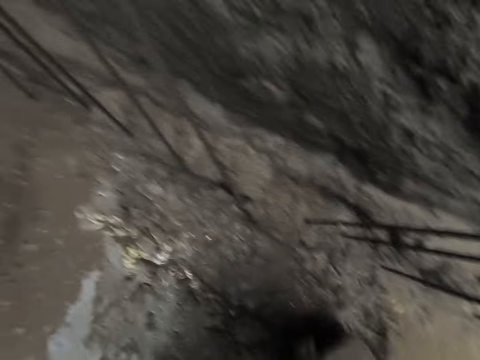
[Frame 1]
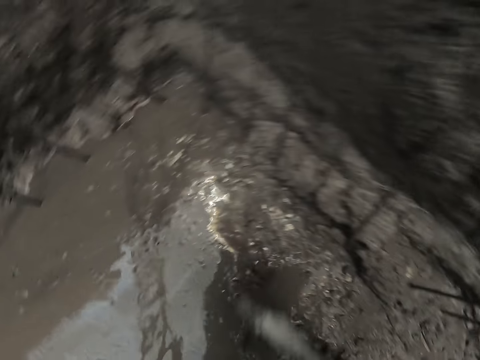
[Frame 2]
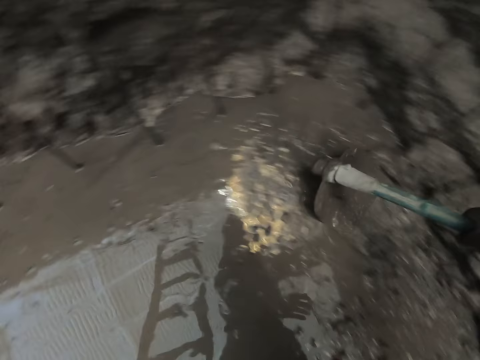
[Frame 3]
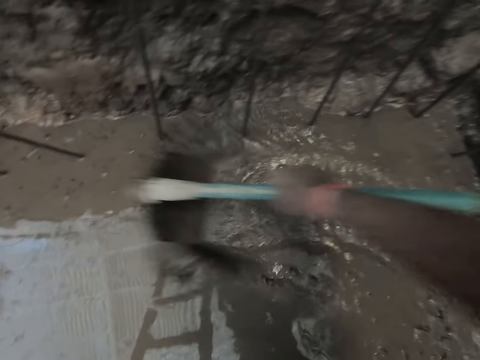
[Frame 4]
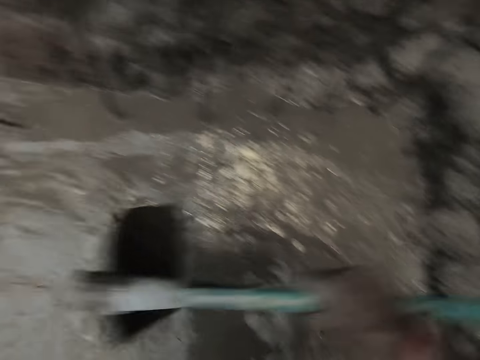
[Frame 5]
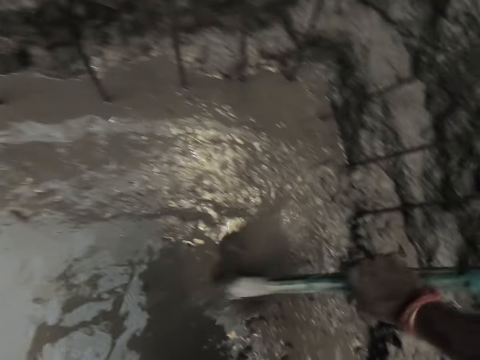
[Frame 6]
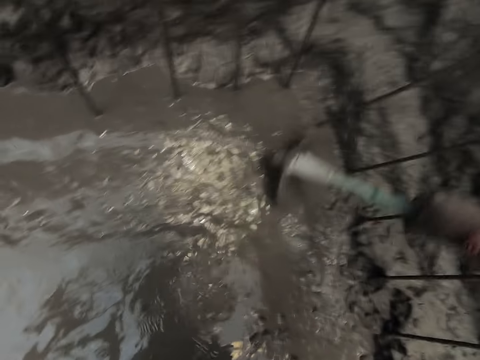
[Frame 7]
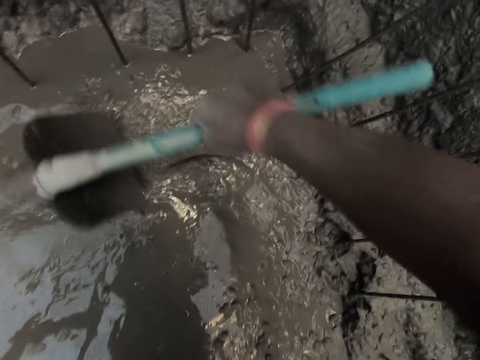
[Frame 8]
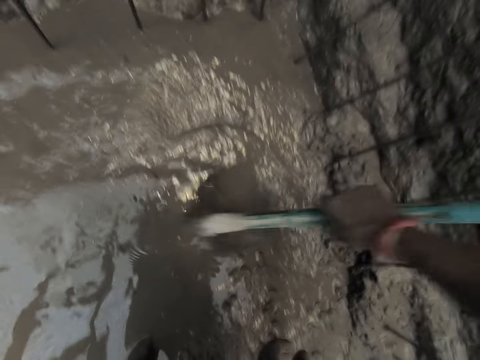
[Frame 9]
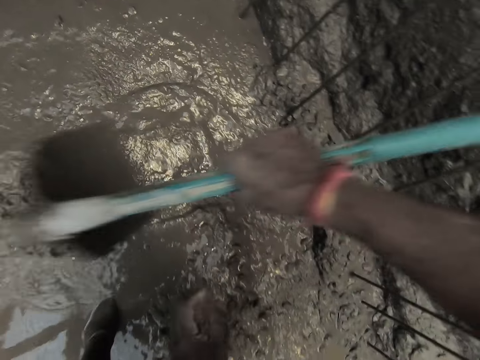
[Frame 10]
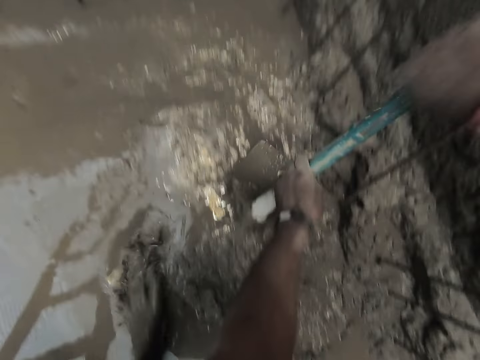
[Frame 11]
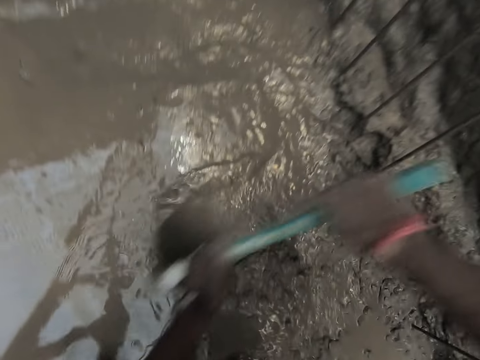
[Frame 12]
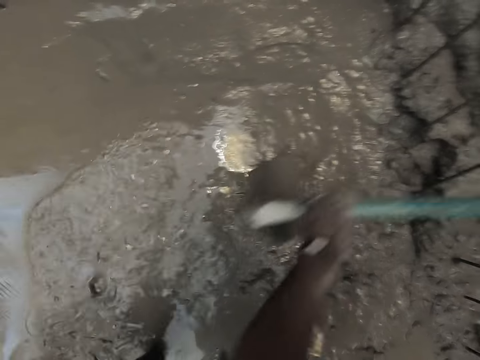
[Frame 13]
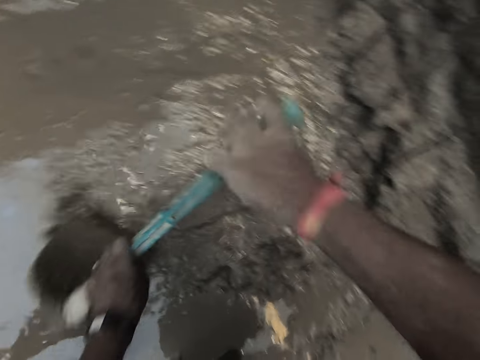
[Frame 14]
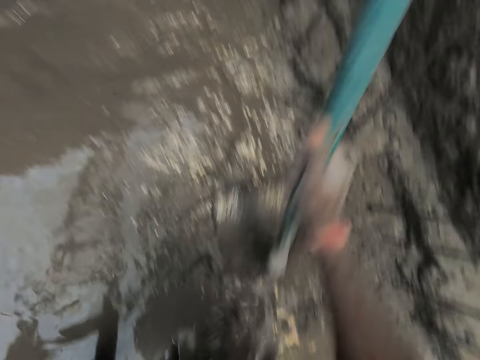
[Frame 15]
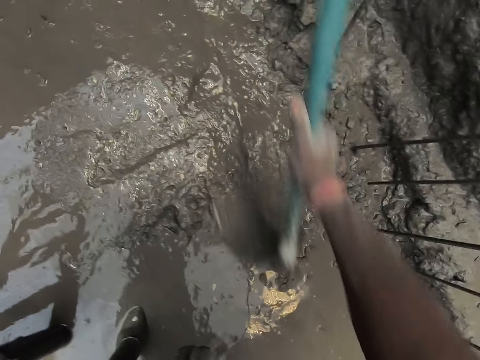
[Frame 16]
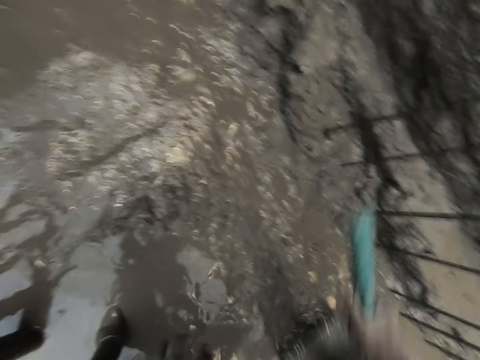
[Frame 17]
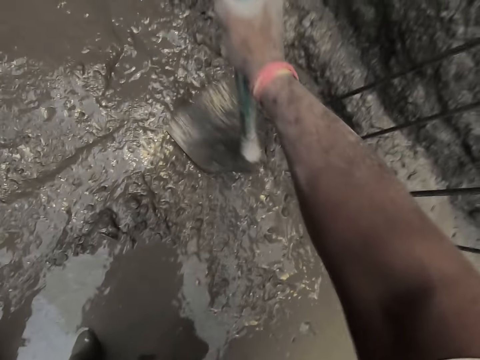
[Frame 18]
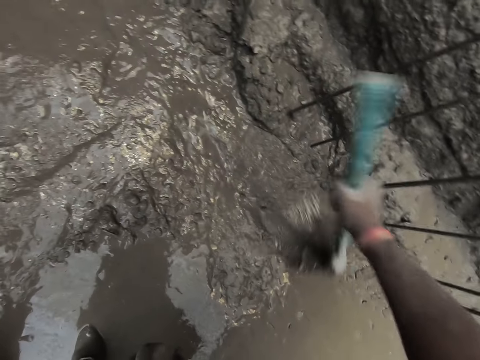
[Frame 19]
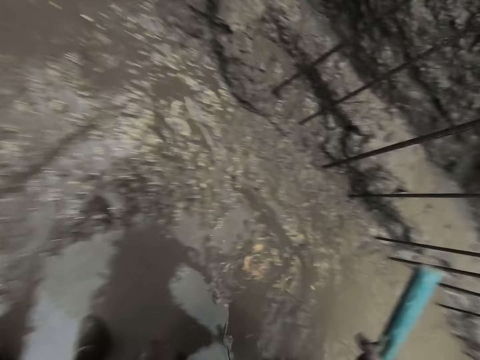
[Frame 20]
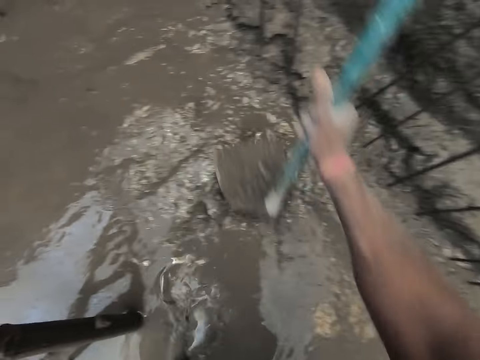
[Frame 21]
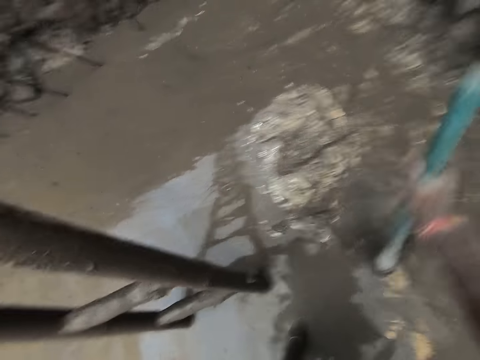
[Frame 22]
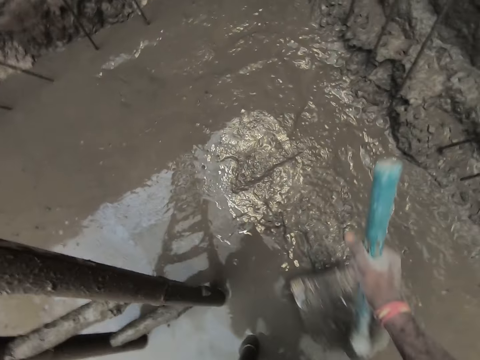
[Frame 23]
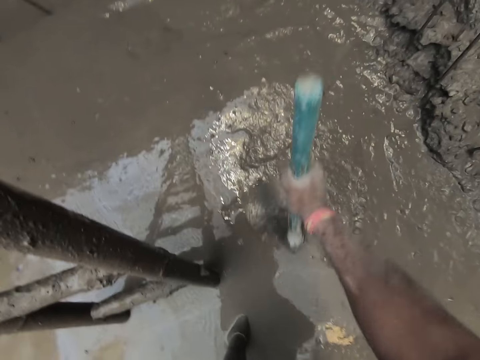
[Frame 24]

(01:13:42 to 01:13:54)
The camera wearer concretes the floor with the shovel with his right hand.

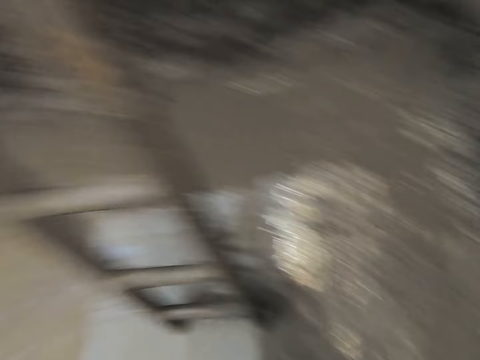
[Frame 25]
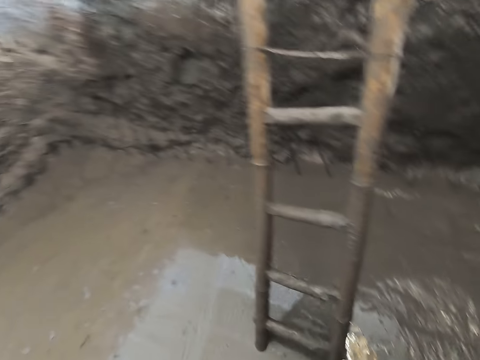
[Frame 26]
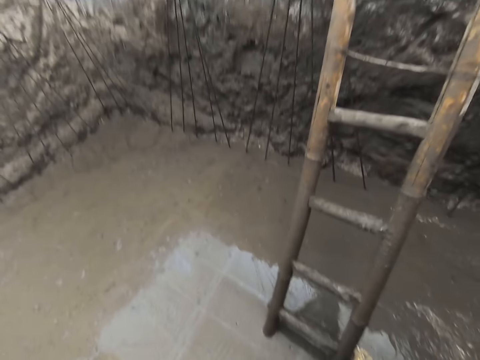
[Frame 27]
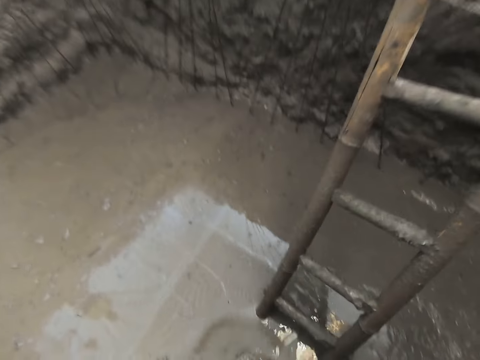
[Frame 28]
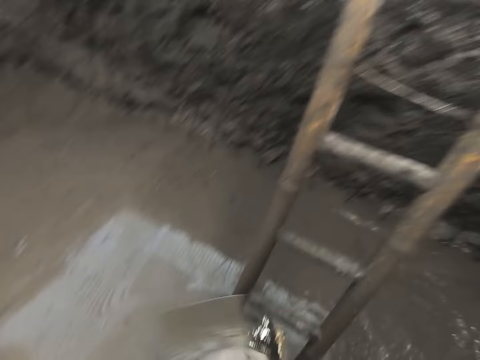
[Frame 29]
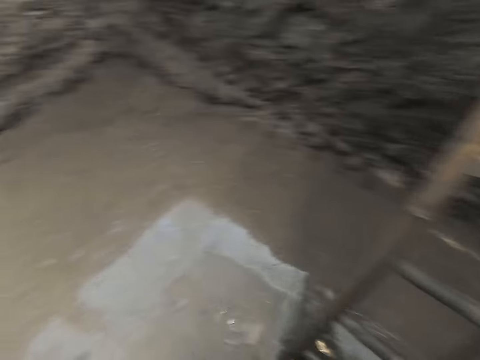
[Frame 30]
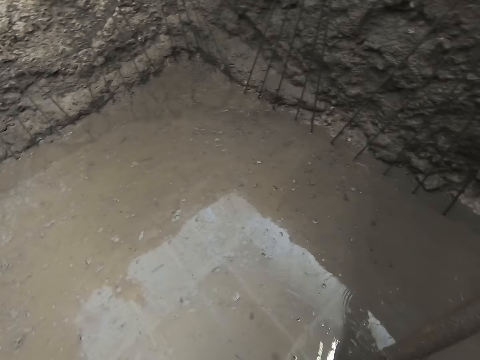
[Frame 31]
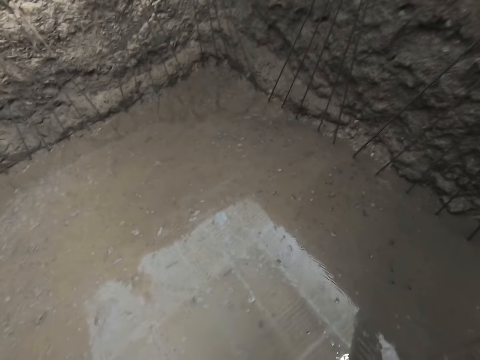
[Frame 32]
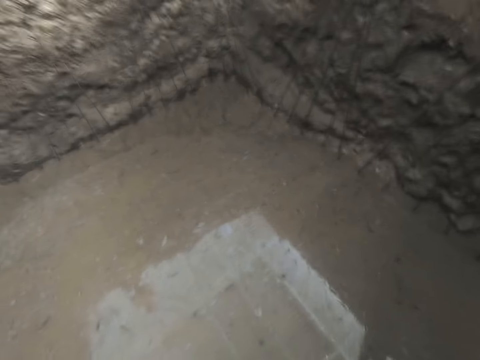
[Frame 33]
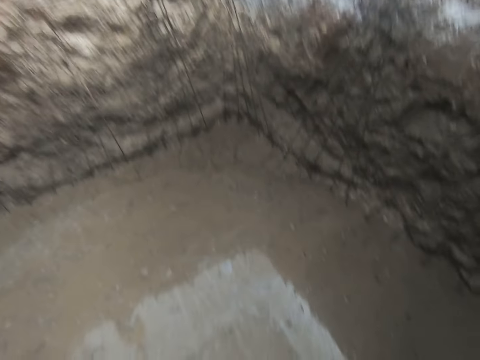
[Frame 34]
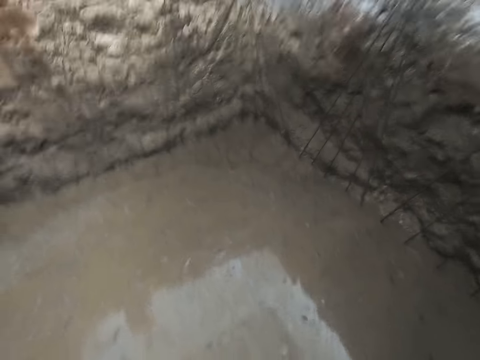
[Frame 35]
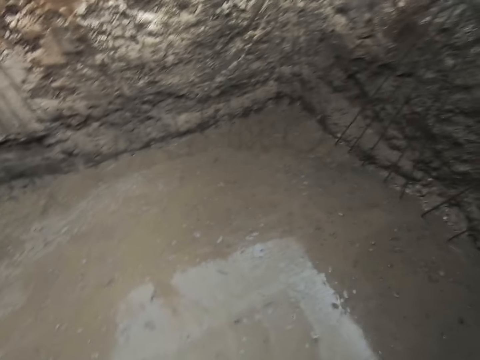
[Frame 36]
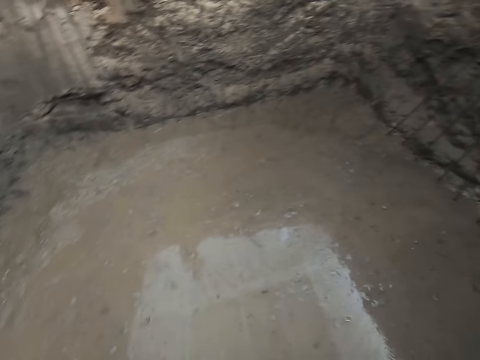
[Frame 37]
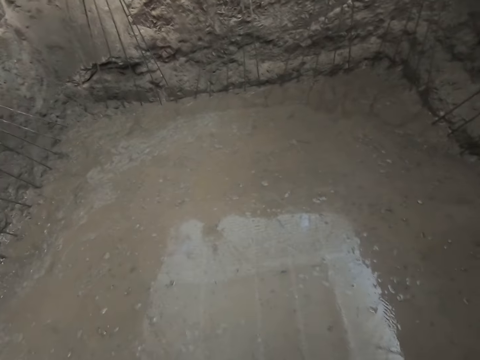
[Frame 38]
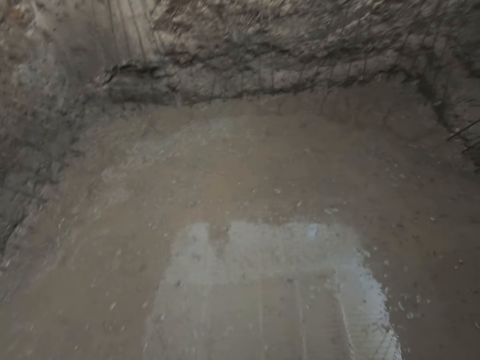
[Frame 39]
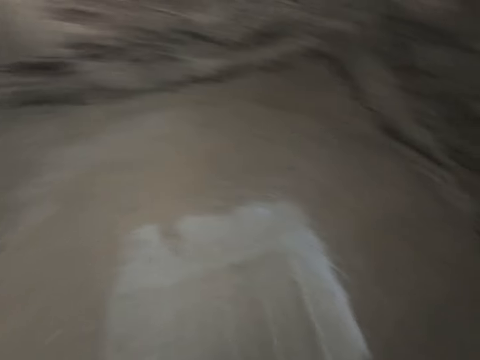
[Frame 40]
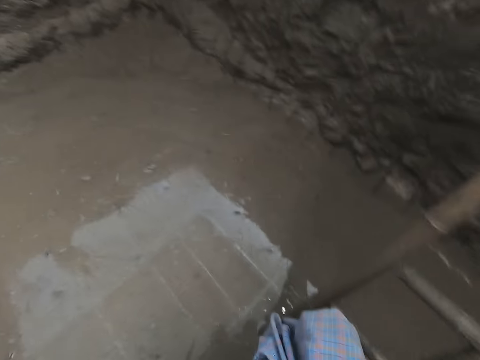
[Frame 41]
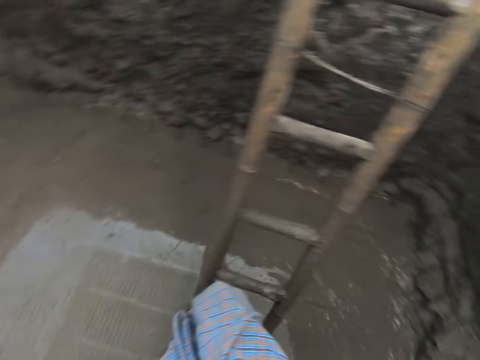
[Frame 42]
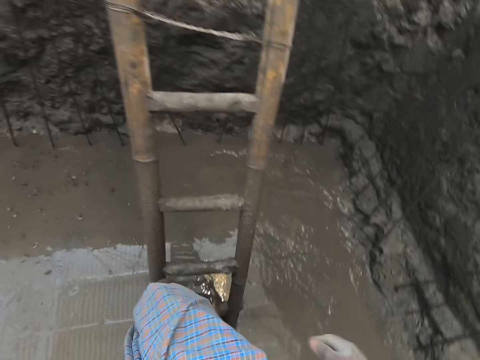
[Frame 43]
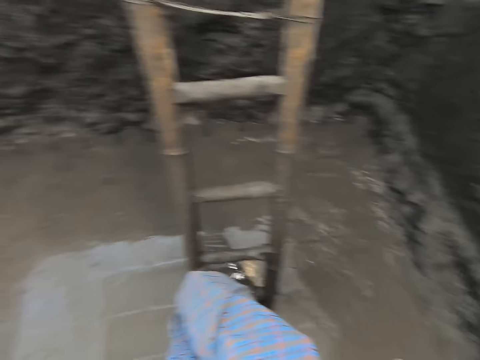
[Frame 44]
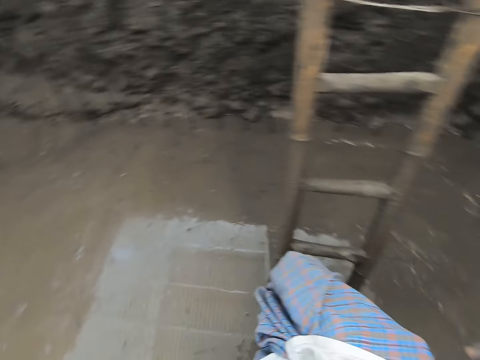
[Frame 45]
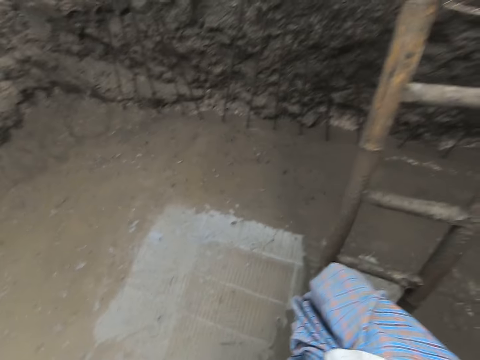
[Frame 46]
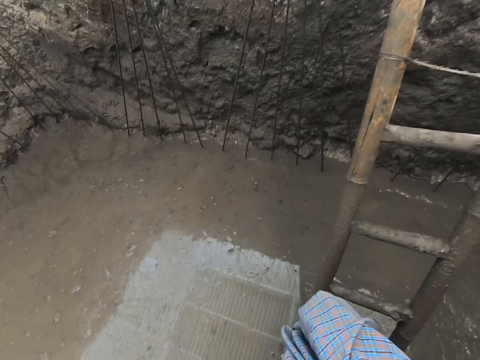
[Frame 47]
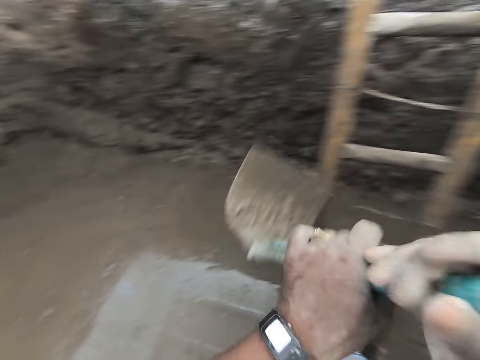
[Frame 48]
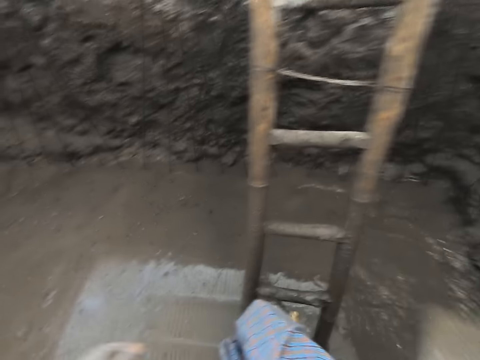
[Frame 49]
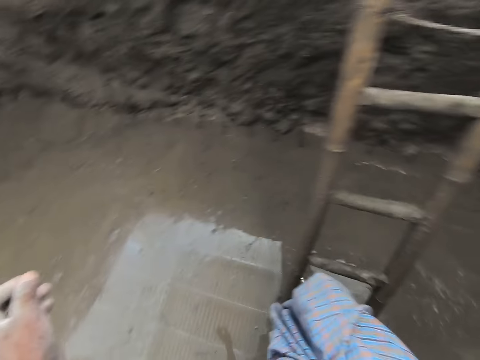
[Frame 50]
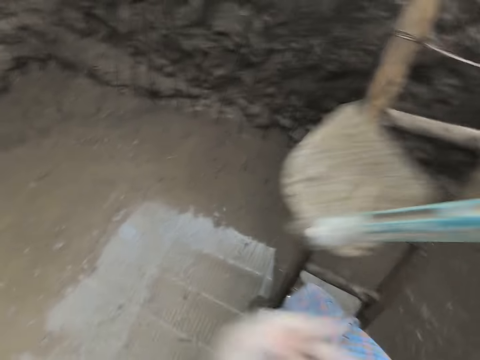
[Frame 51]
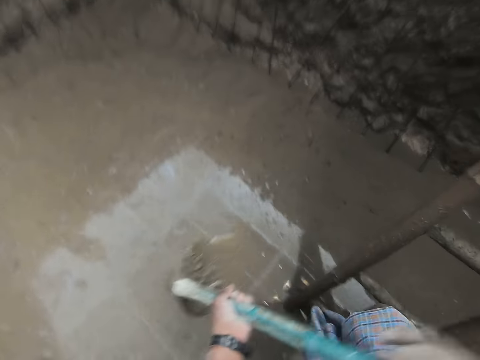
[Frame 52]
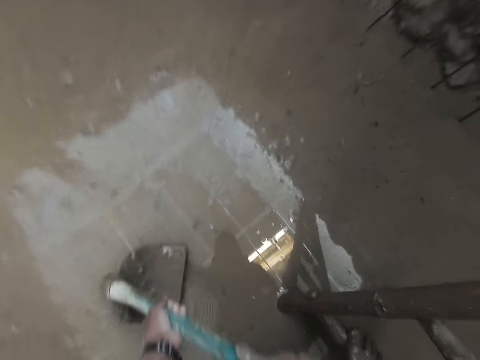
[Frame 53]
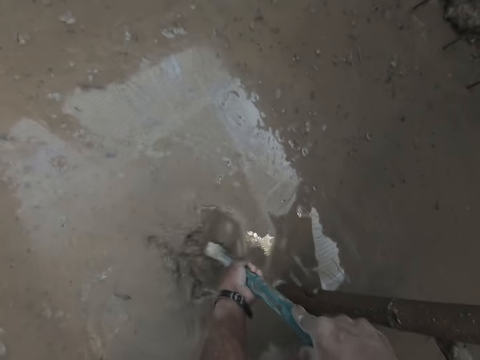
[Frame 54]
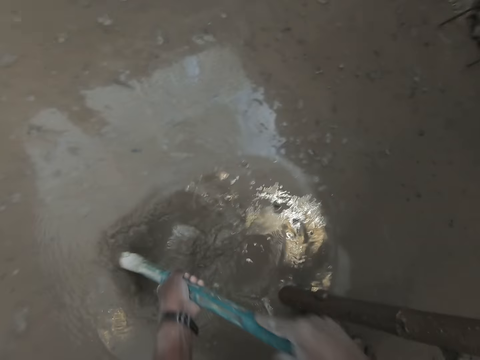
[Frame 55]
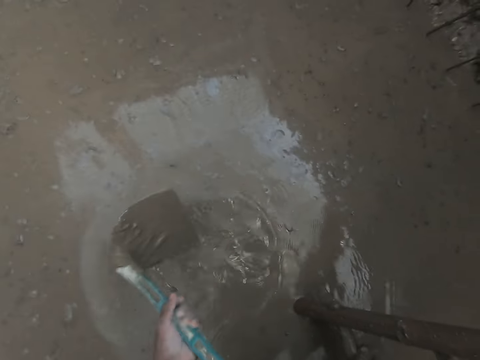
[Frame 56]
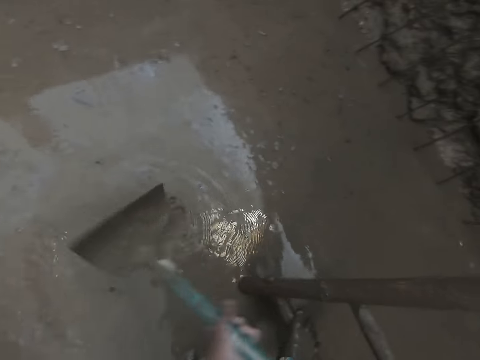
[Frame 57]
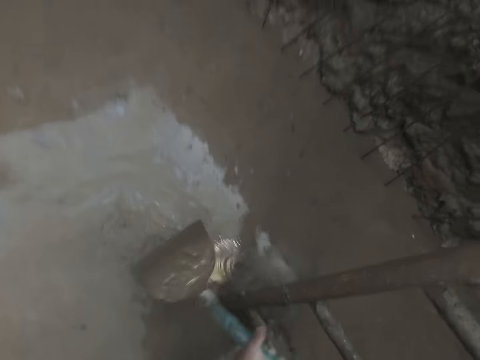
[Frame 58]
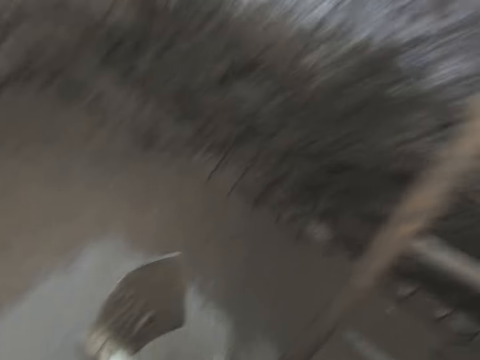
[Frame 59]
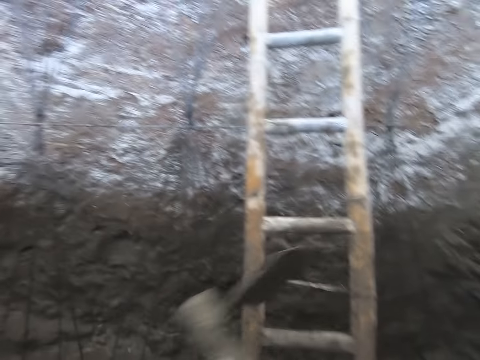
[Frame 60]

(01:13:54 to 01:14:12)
The camera wearer looks around. He holds the ladder with the right hand. He looks around, speaks, and looks around. He holds the hoe or shovel with the right hand. He passes the shovel from his left hand to his right hand. He holds the hoe with both hands. He concretes the floor with the shovel with both hands. He dips the hoe into the liquid solution. He hits the hoe on the ladder.
